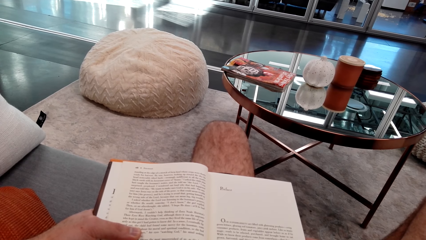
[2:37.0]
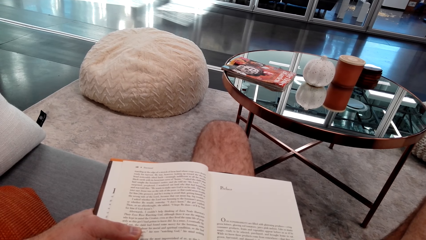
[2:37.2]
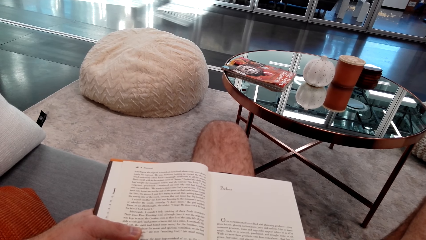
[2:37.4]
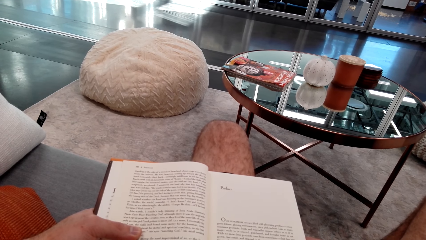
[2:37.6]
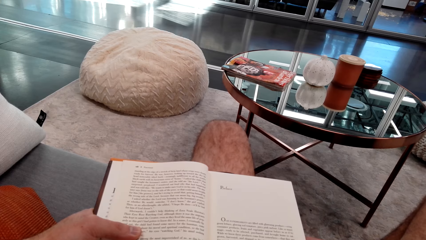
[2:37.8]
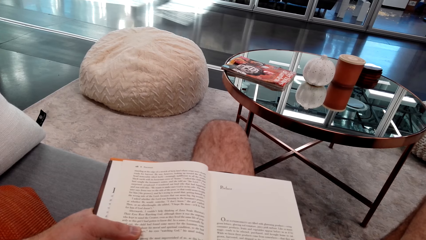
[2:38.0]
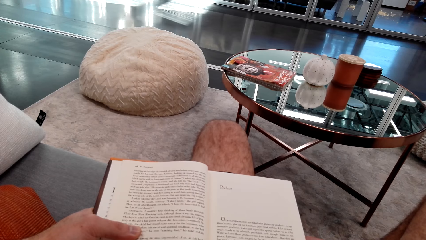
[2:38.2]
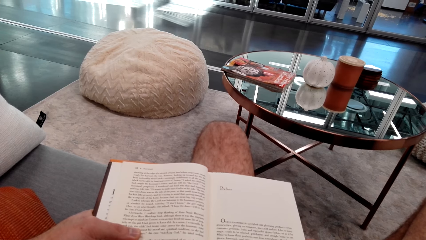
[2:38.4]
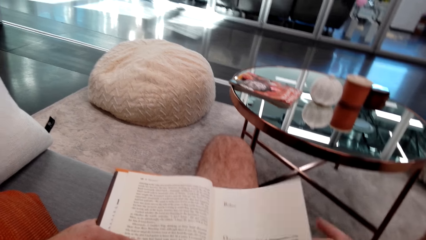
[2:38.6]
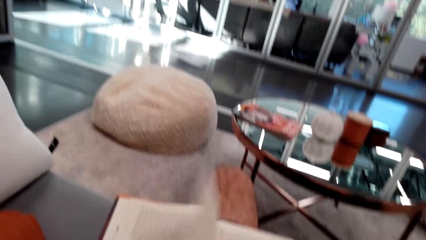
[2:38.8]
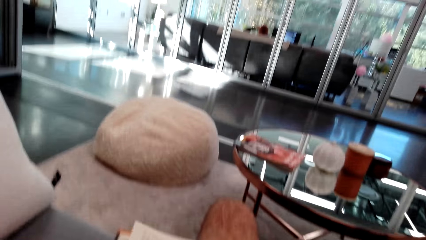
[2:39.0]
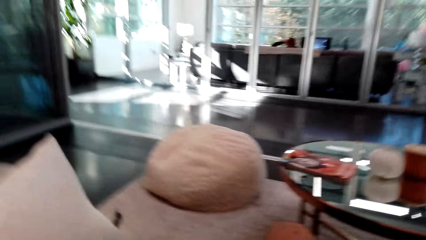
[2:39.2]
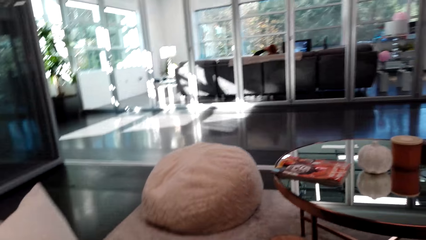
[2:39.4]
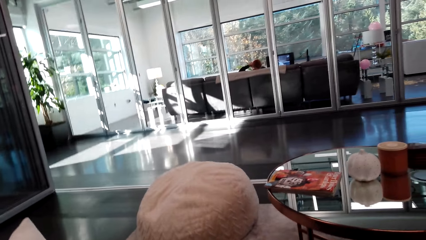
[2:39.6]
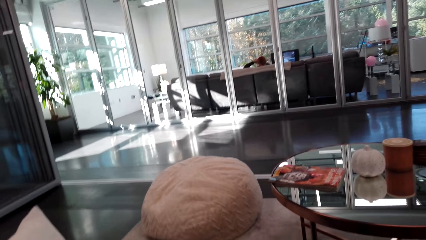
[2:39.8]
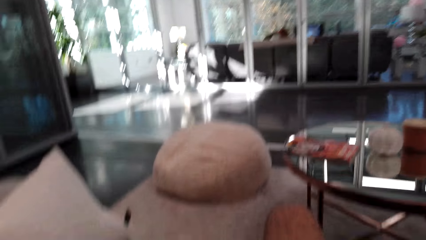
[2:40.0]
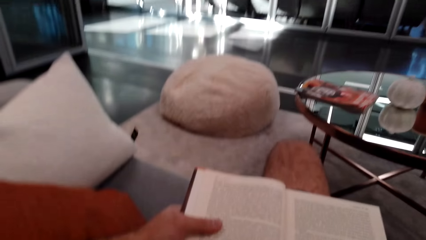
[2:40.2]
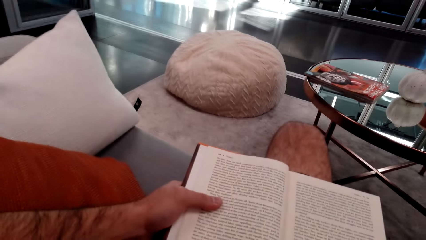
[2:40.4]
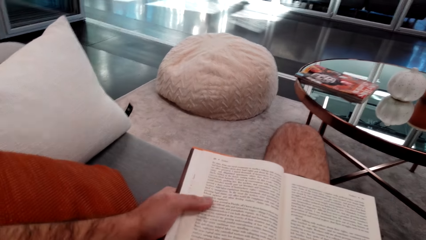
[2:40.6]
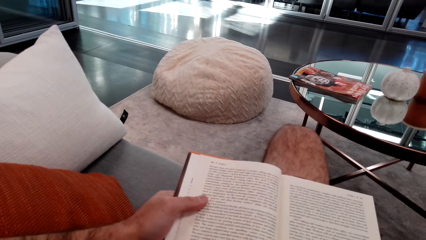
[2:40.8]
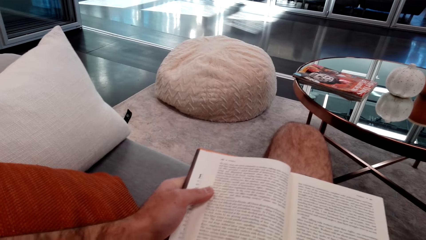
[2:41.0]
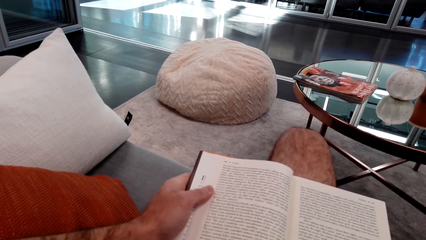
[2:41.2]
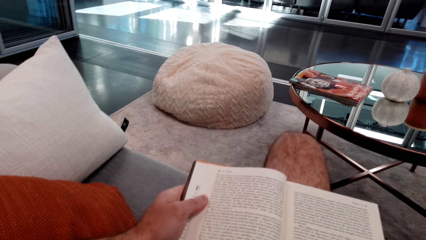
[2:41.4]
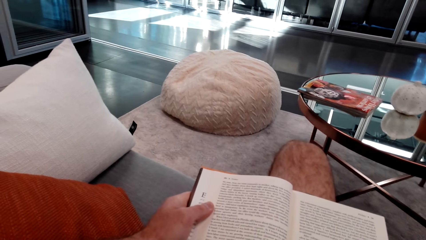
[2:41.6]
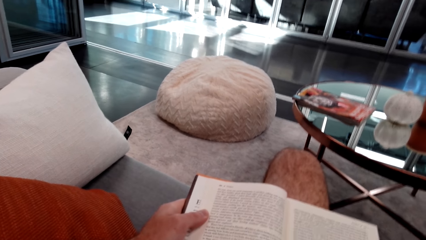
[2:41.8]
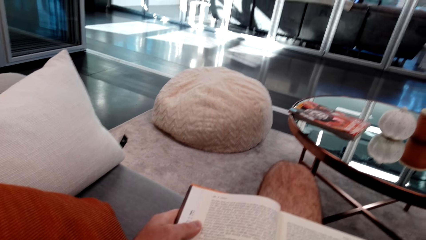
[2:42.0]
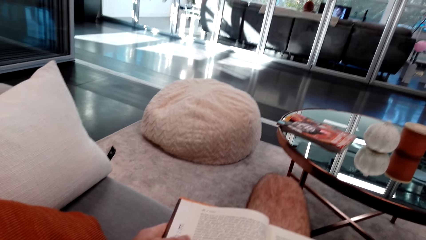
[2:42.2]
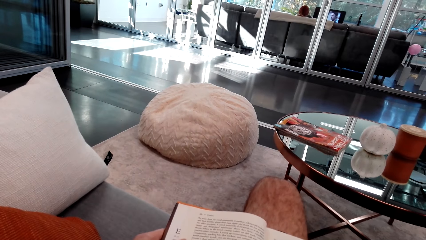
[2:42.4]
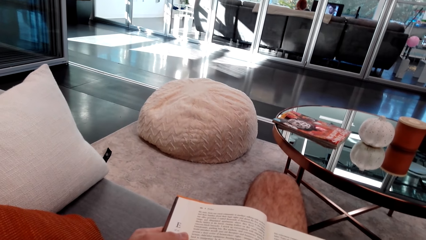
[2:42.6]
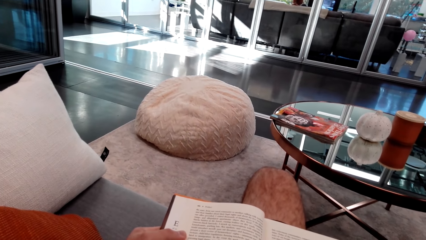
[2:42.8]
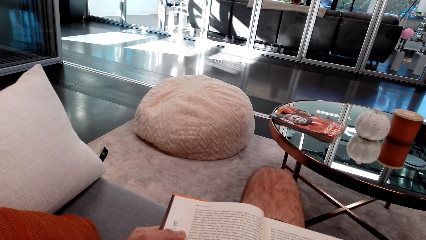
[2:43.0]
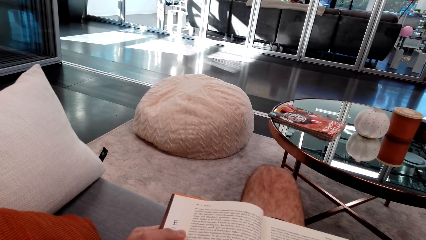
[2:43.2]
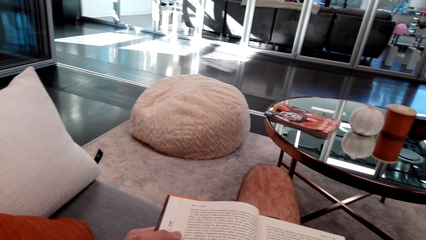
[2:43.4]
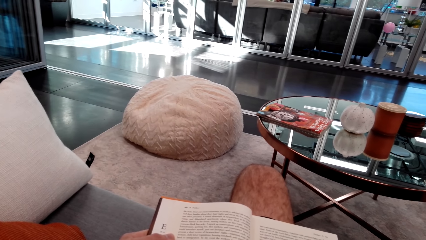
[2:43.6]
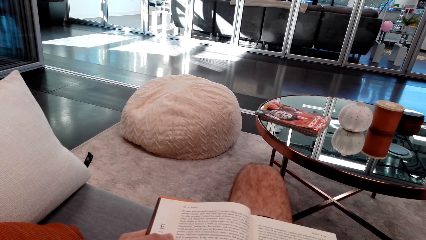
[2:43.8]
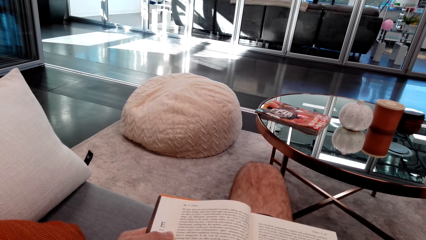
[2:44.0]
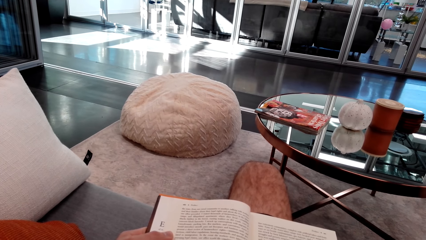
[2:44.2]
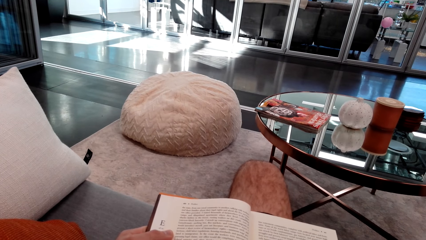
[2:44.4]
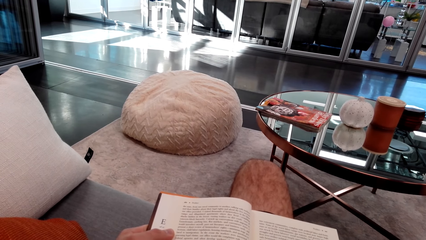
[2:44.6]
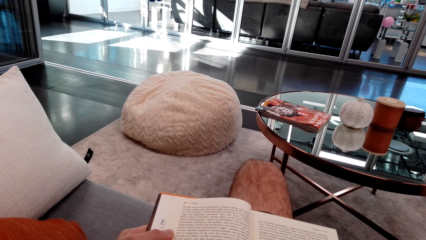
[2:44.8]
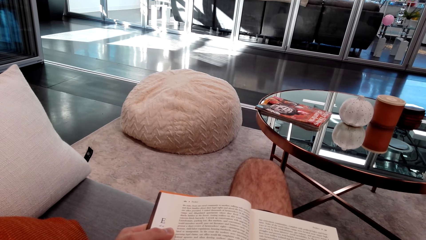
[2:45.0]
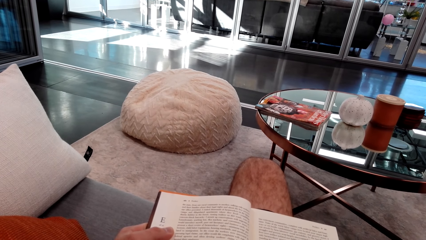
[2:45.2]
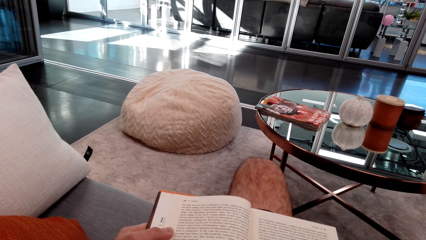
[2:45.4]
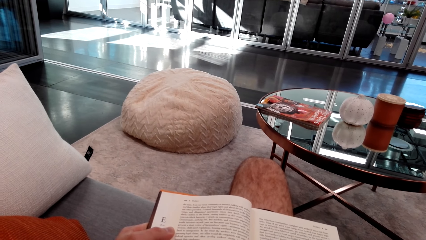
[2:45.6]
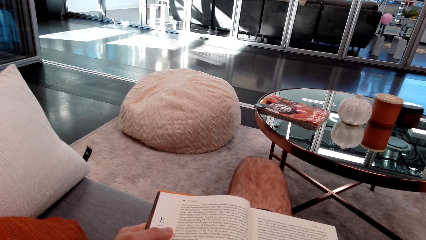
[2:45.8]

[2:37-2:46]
The camera wearer flips the page. They open a book page. They read the book.

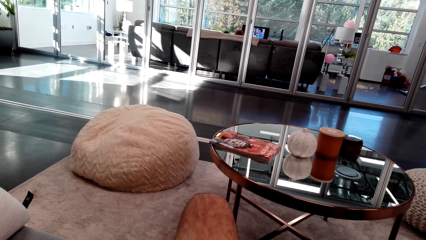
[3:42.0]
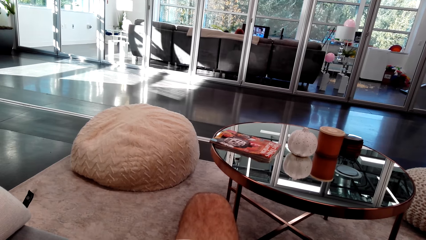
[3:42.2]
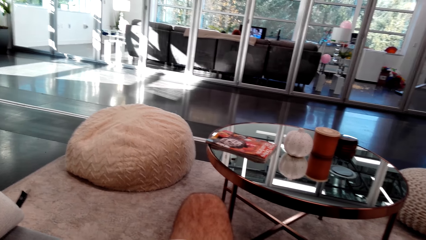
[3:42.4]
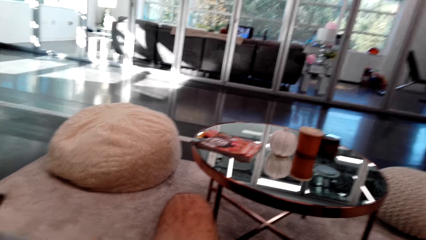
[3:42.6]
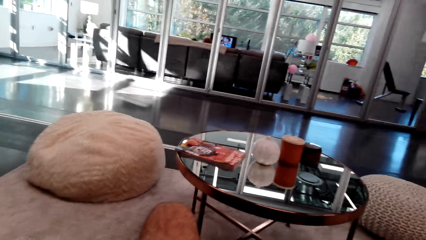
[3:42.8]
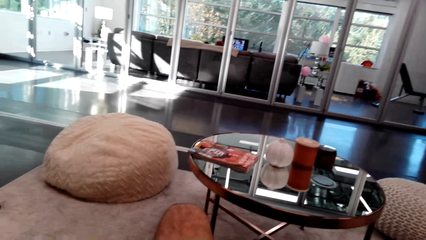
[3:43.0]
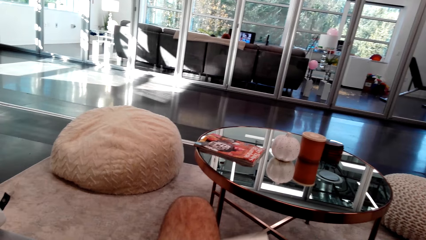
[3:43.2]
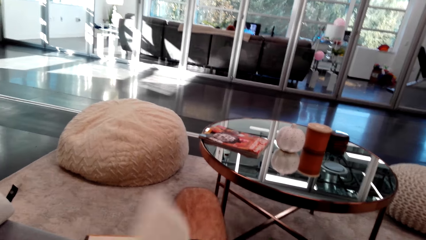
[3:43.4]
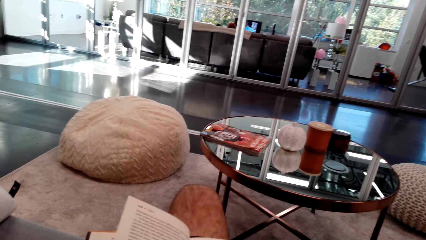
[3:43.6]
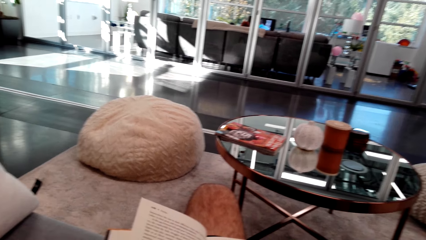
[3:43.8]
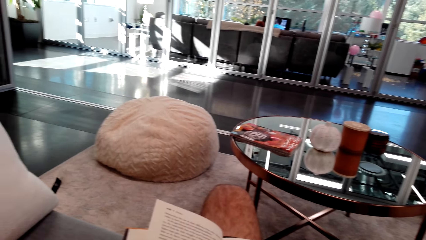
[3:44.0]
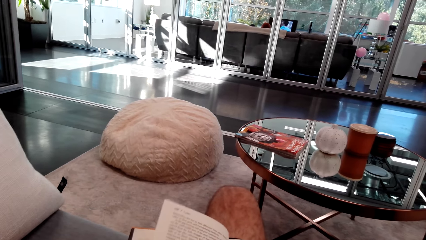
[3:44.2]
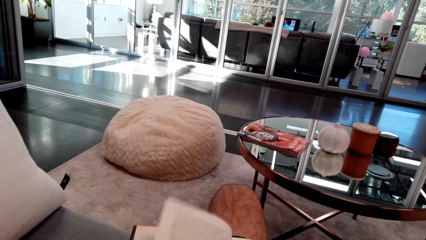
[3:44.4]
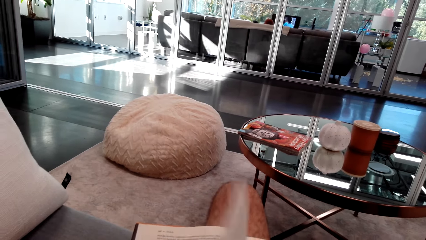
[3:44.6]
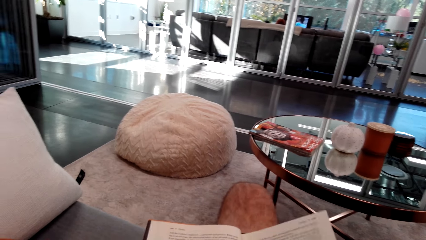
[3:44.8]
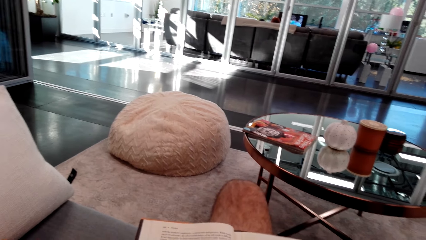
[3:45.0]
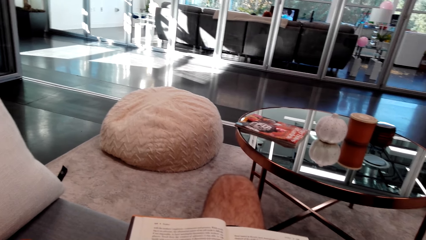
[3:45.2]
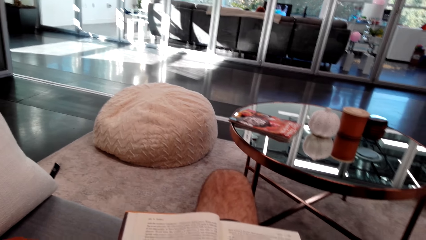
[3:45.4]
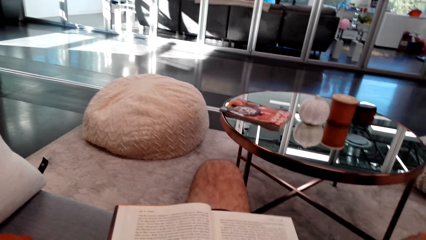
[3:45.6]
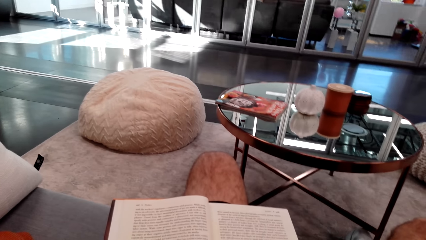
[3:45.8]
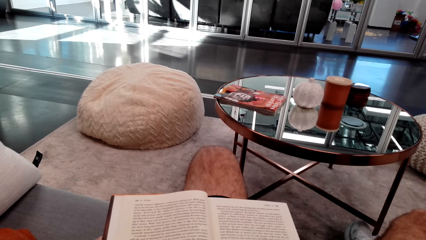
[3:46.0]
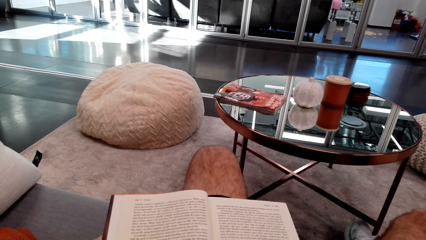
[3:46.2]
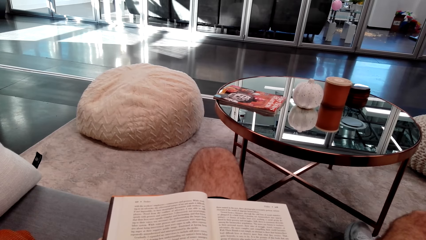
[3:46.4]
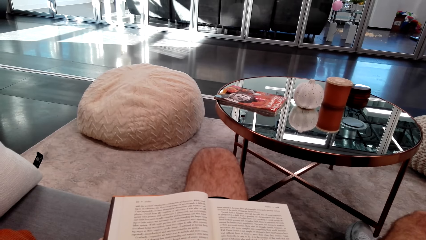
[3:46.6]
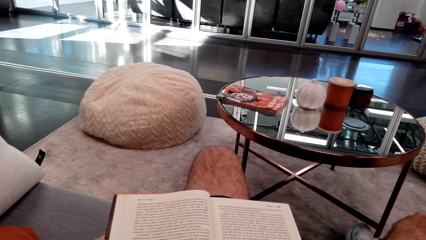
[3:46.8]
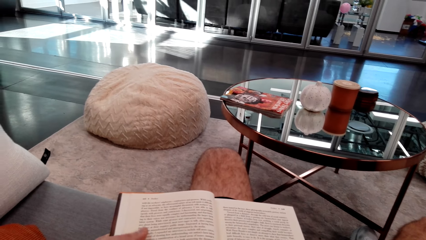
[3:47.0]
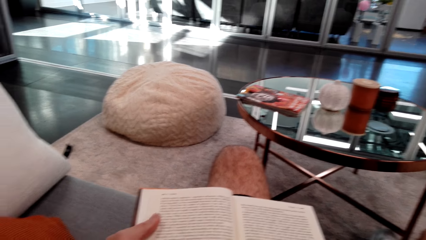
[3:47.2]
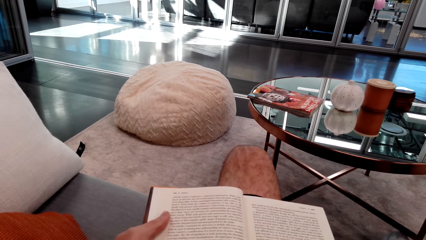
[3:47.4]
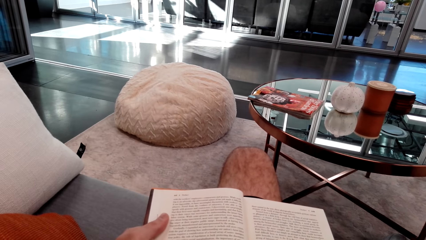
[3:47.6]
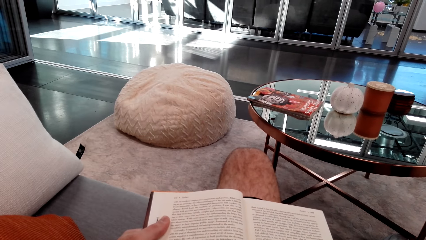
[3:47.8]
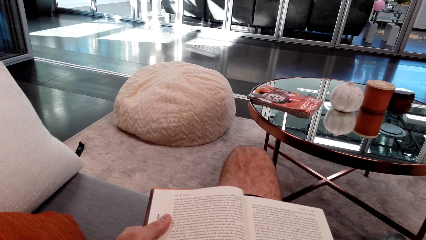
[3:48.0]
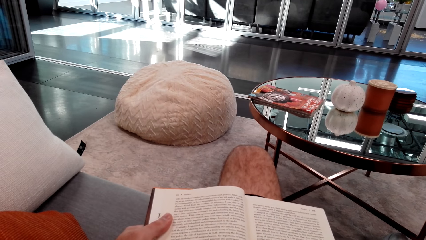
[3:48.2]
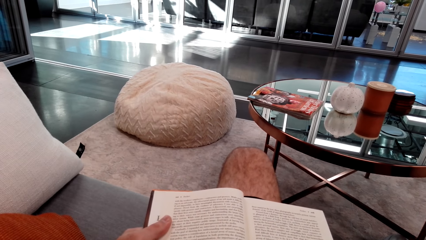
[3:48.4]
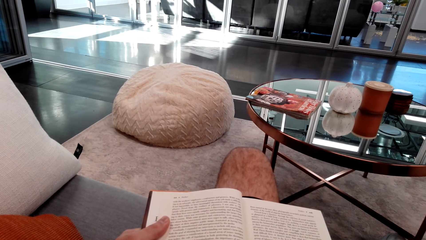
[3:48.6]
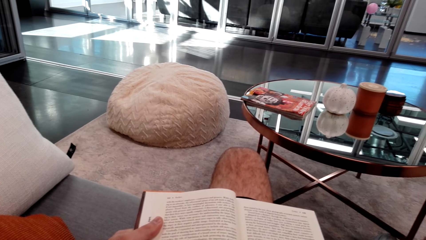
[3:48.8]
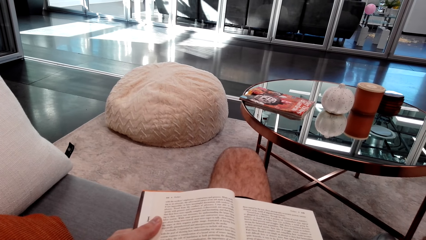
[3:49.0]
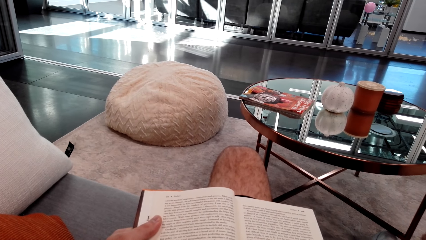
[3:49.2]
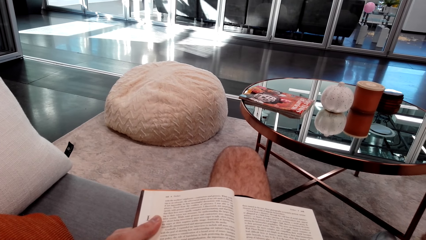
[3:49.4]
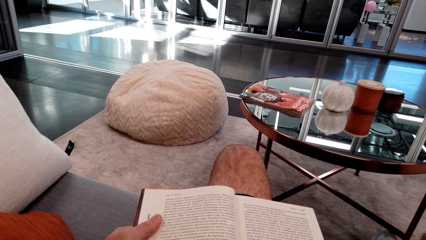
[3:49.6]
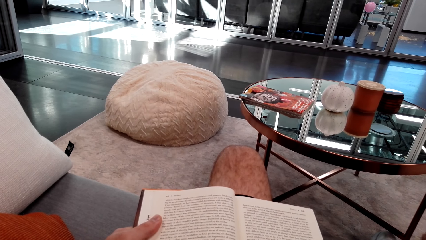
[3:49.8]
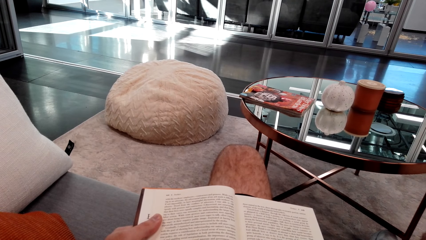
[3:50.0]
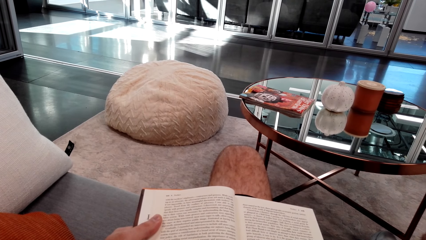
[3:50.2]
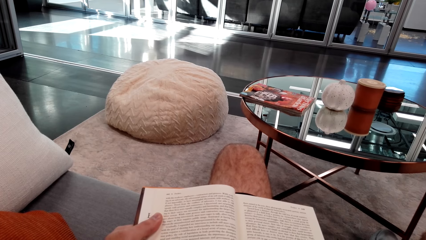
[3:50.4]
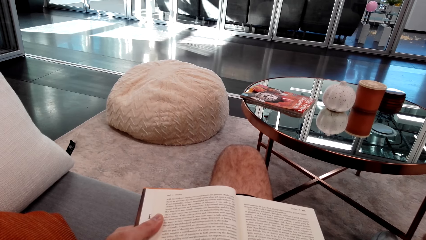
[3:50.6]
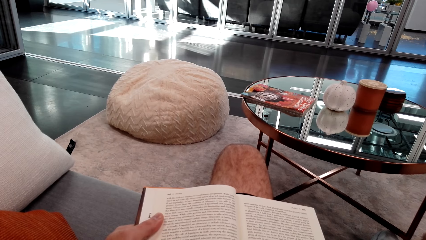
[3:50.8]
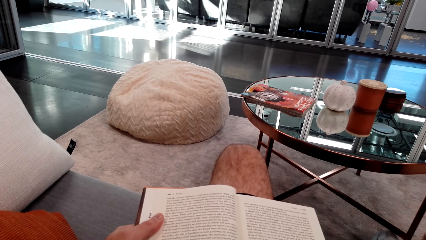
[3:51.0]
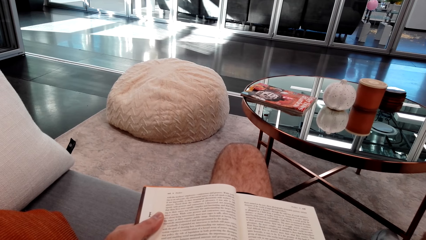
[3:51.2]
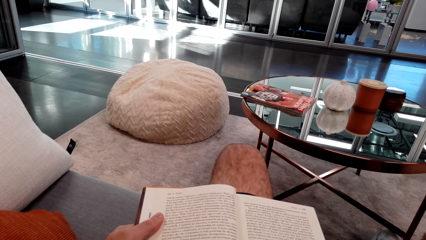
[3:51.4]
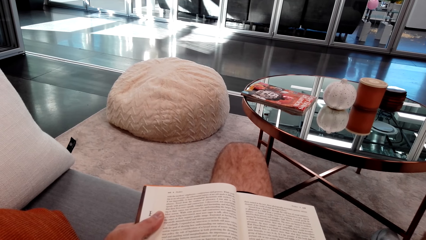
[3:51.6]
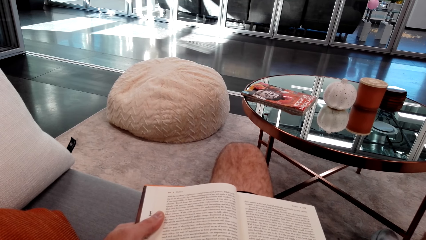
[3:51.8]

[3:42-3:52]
The camera wearer opens a book page. They read the book.
